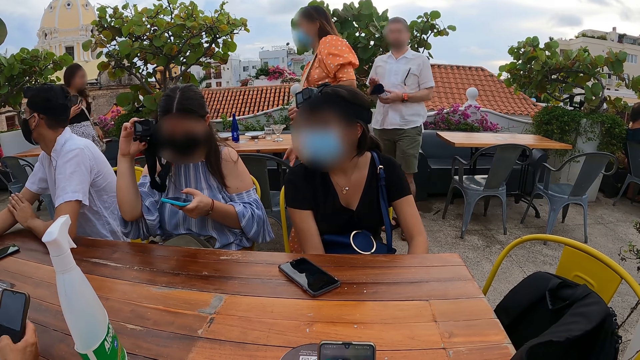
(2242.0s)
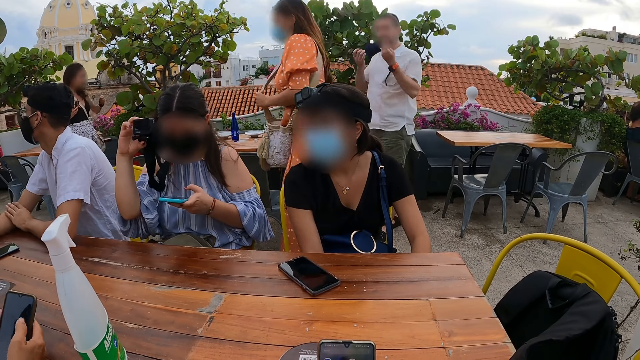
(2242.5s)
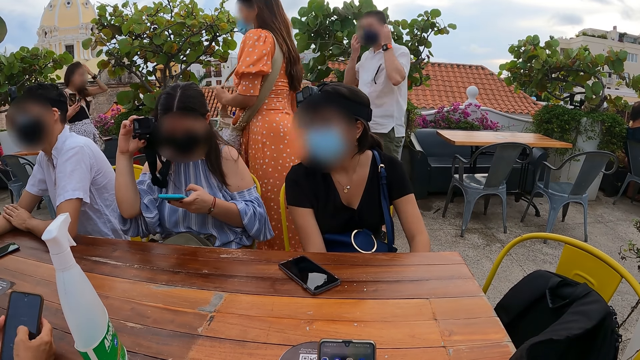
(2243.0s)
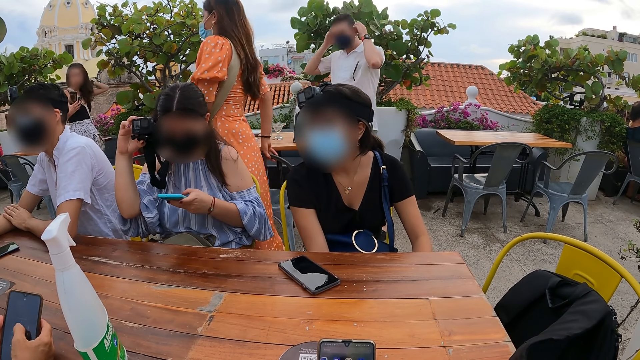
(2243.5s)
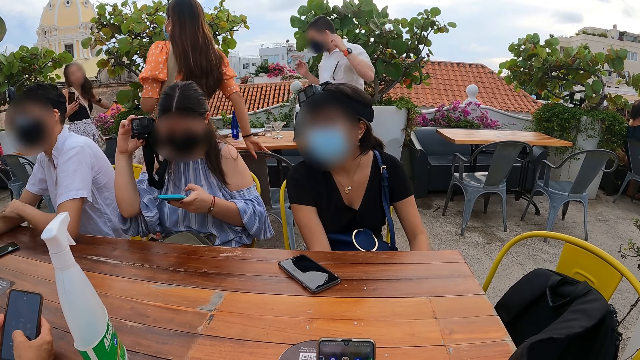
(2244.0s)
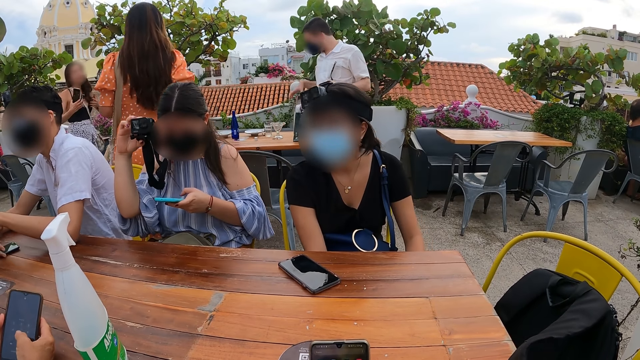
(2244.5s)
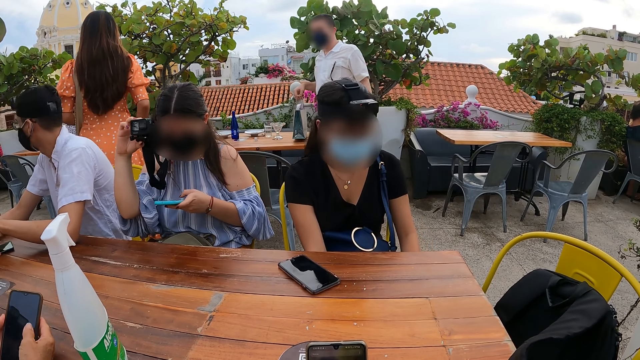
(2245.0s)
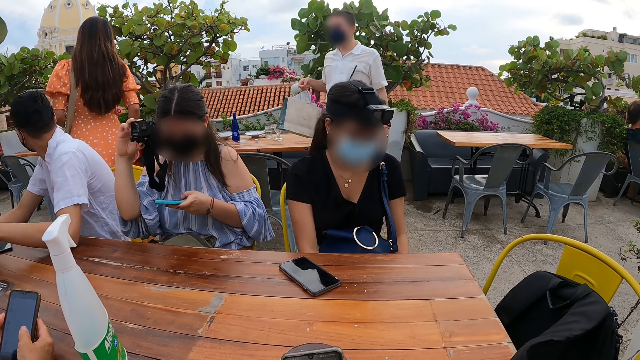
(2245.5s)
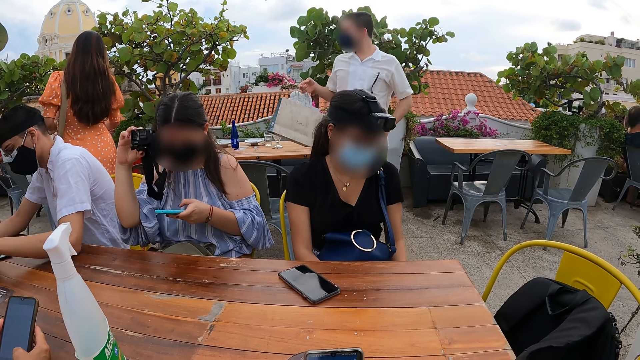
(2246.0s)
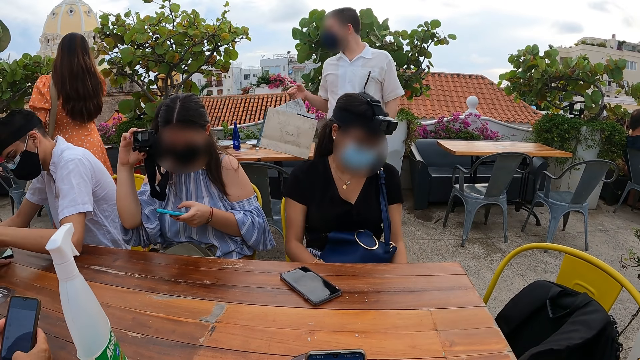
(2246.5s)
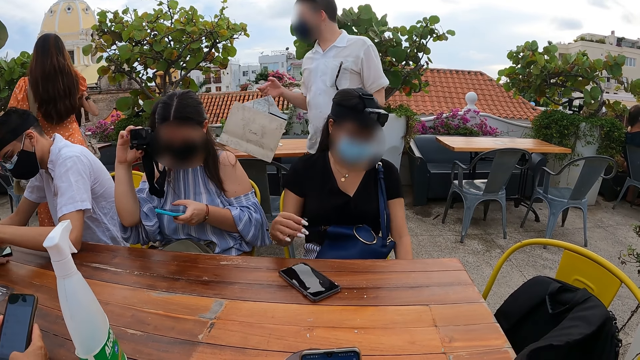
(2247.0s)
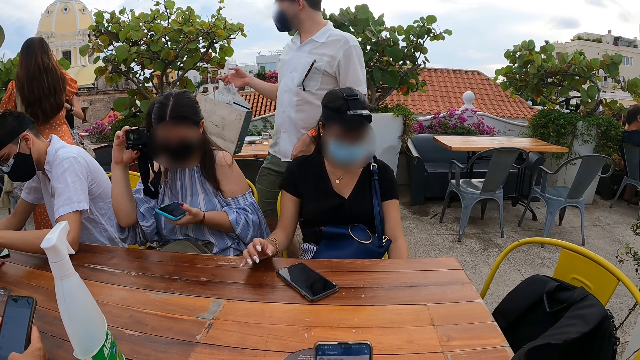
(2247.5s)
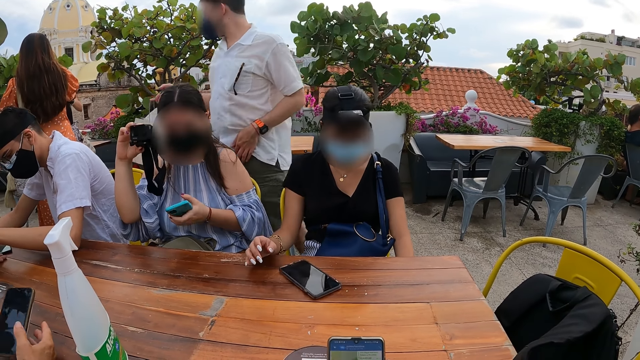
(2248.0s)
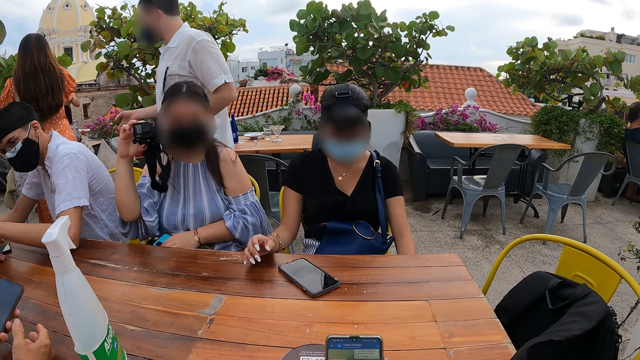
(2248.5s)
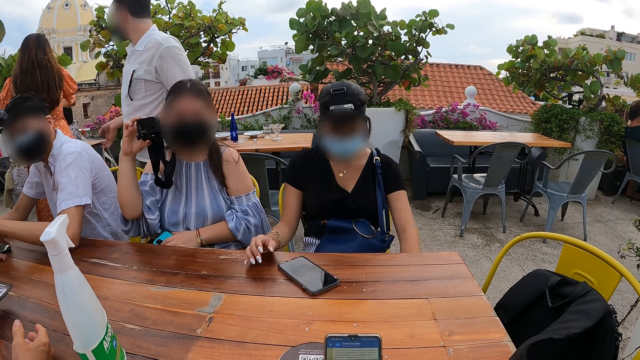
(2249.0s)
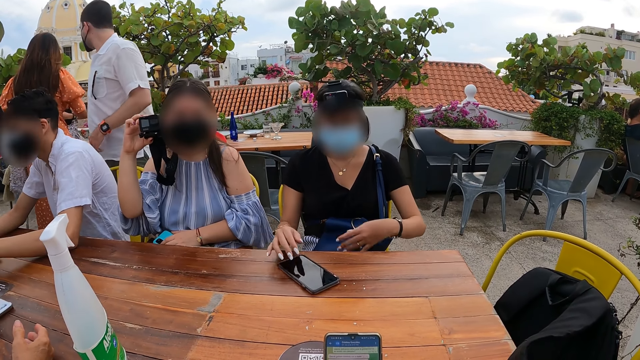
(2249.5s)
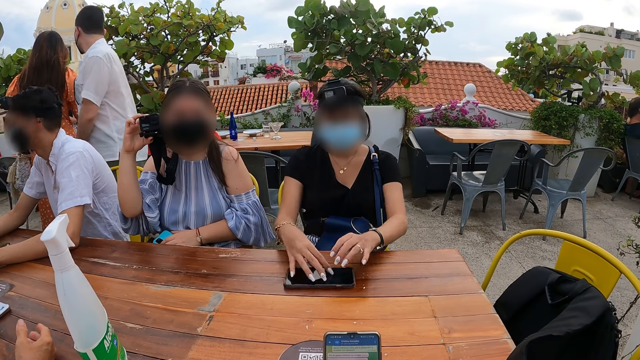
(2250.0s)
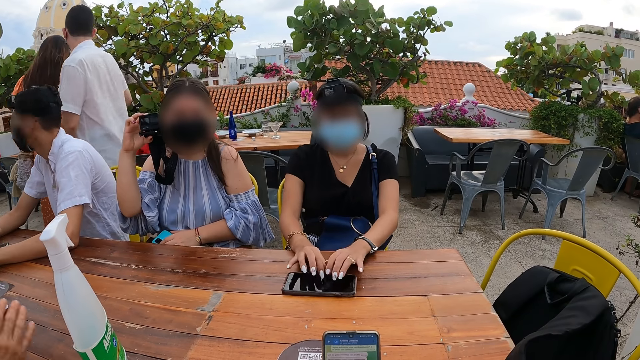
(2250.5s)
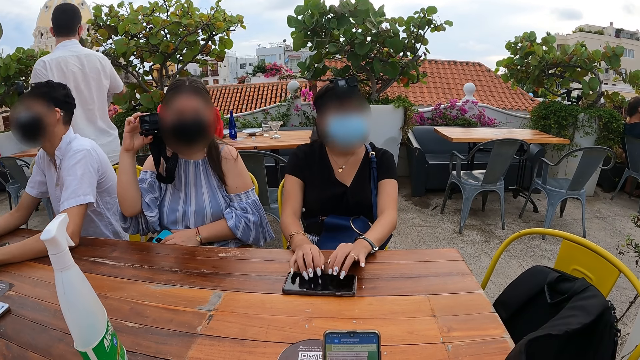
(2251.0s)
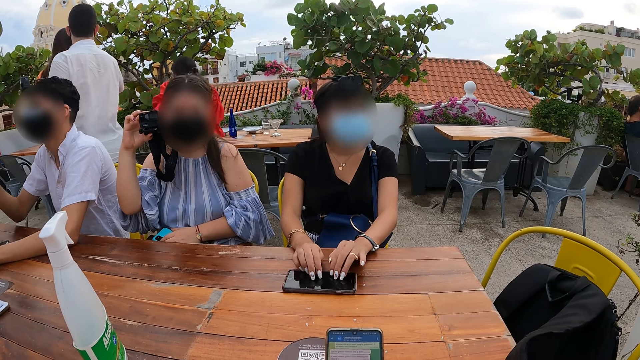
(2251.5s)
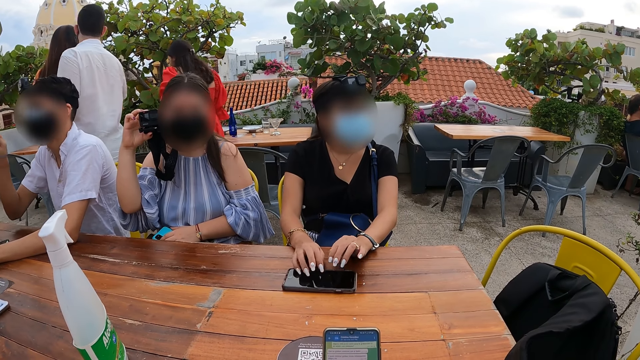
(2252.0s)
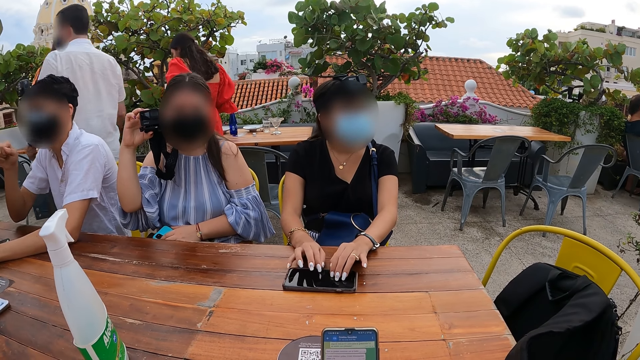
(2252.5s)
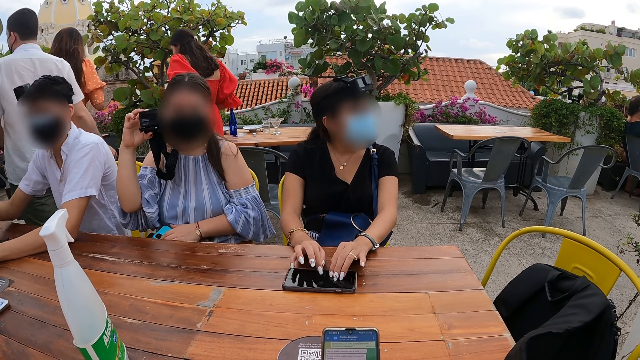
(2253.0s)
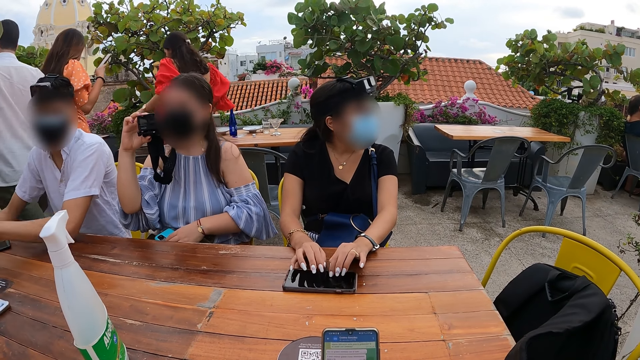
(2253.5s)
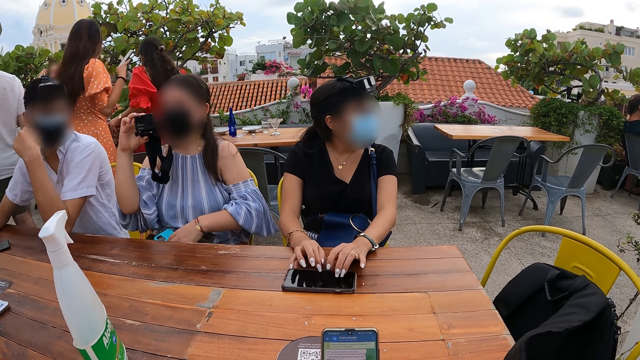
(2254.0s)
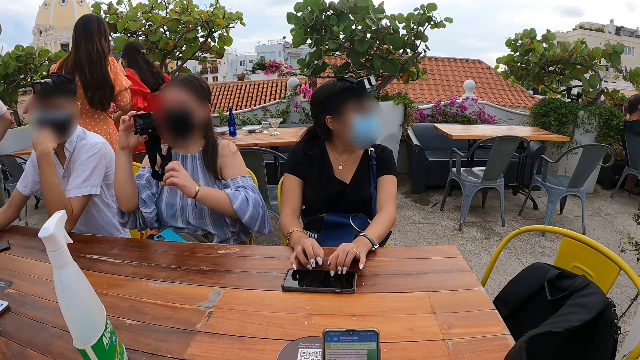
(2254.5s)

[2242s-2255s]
The man operates the phone on the table with his left hand. A woman drops the phone in her left hand on the table. Another woman turns the phone on the table with both hands and taps the phone on the table with her fingers. The man gesticulates with his right hand.

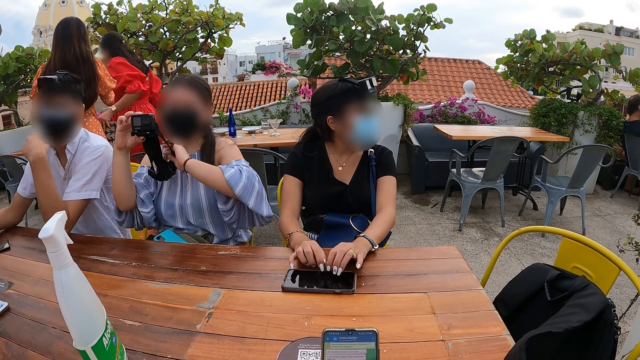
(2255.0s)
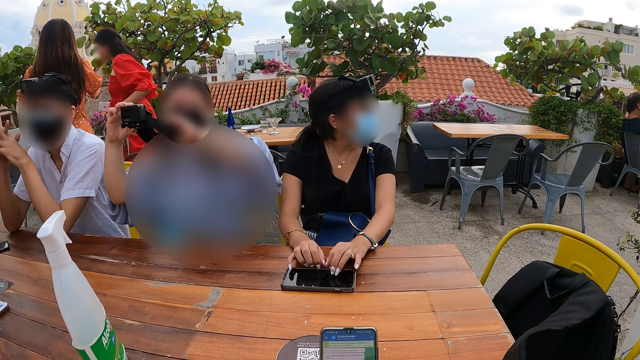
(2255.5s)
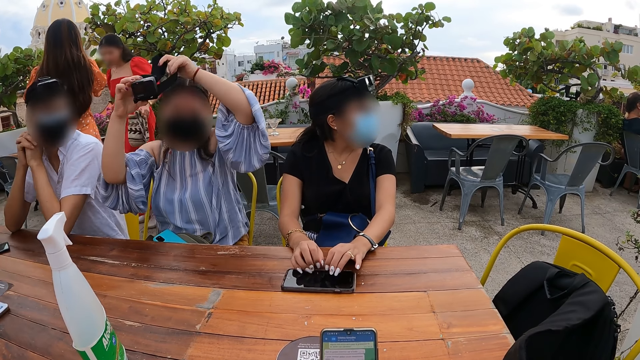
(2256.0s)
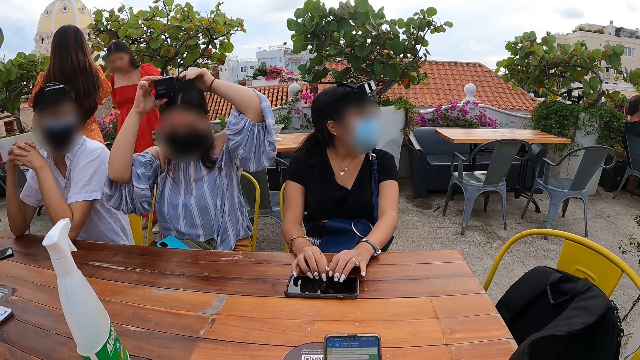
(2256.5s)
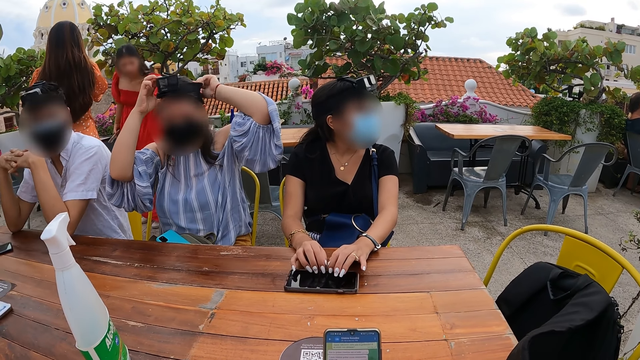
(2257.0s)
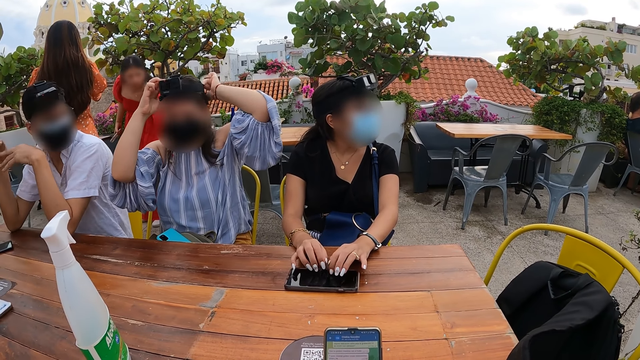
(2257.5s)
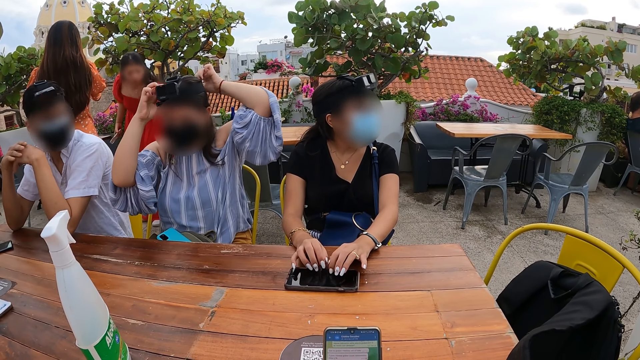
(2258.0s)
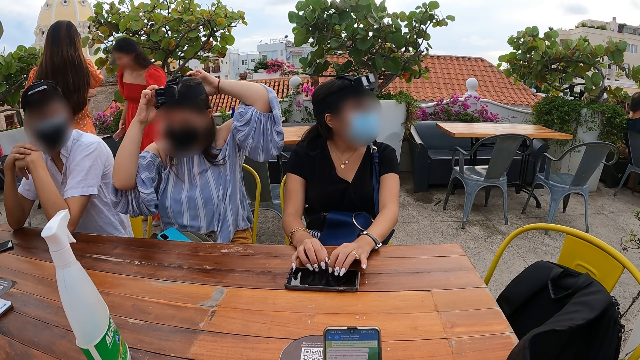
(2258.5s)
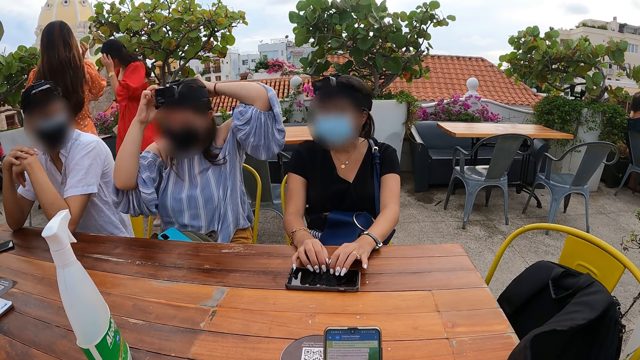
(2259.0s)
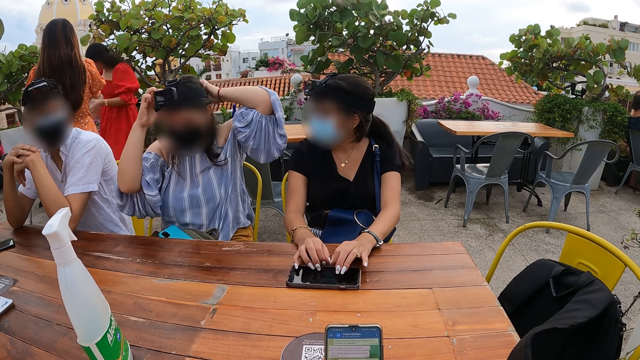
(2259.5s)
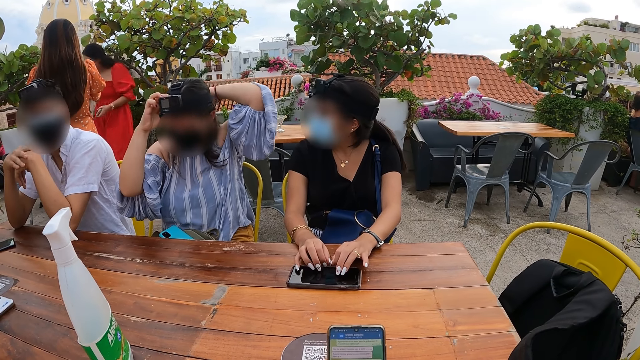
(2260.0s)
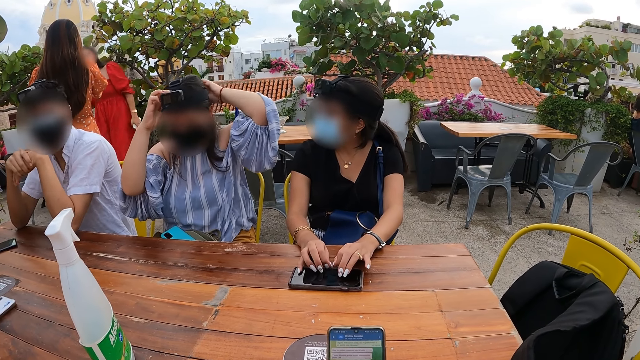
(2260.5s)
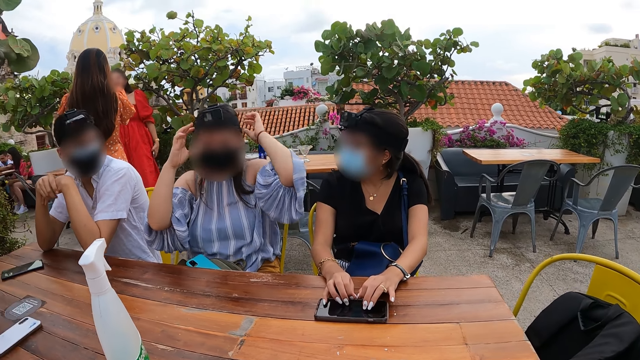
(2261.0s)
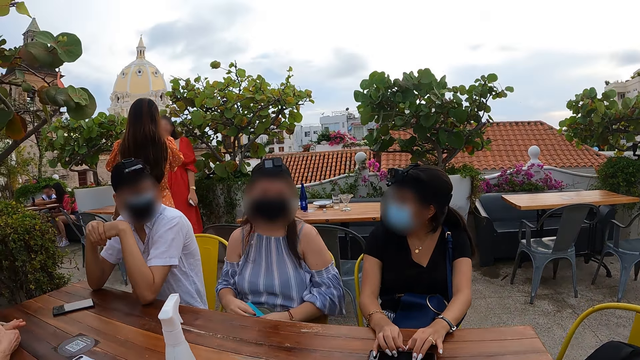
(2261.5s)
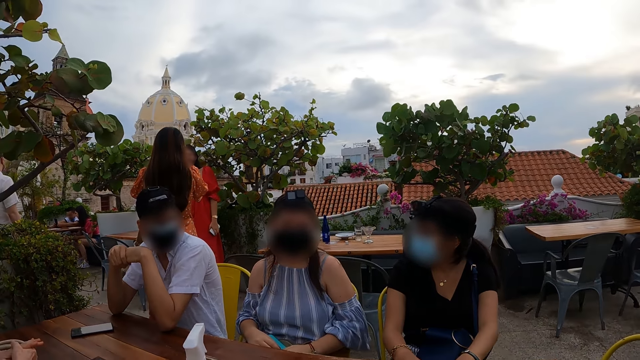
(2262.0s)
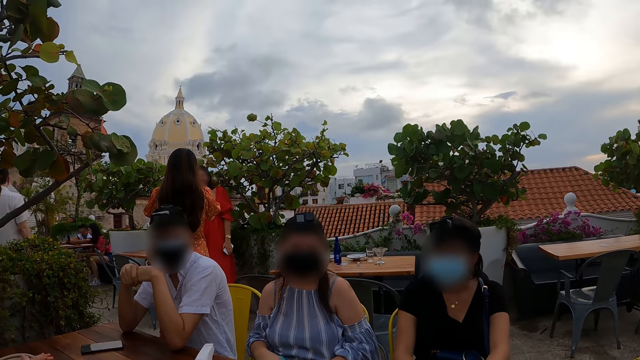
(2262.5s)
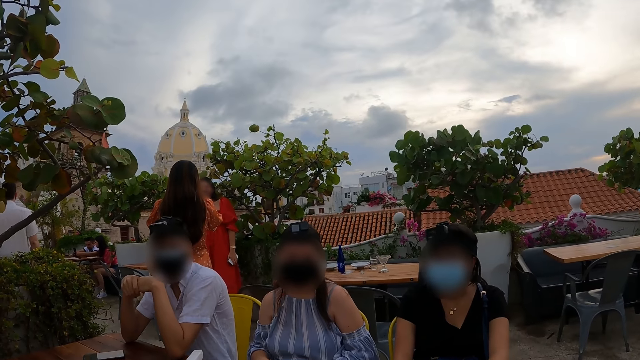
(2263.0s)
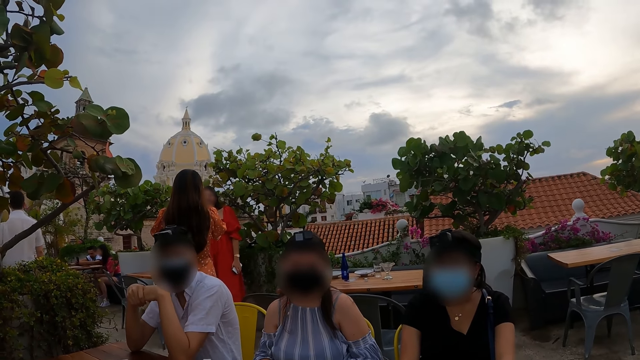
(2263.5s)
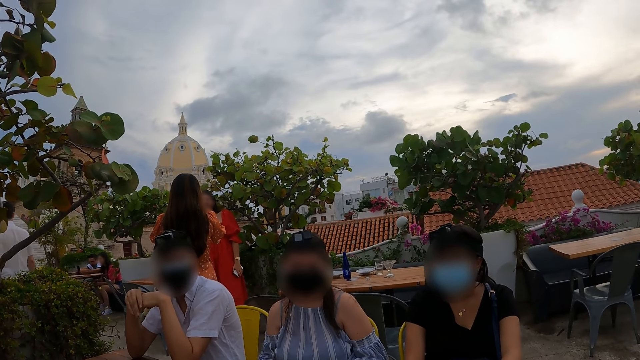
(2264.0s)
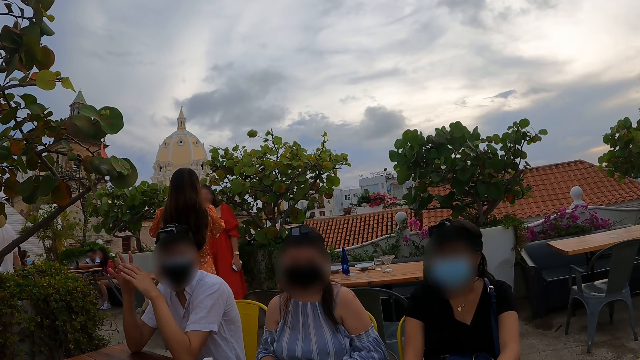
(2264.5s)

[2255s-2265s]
The woman wears the camera on her head with her hands.
